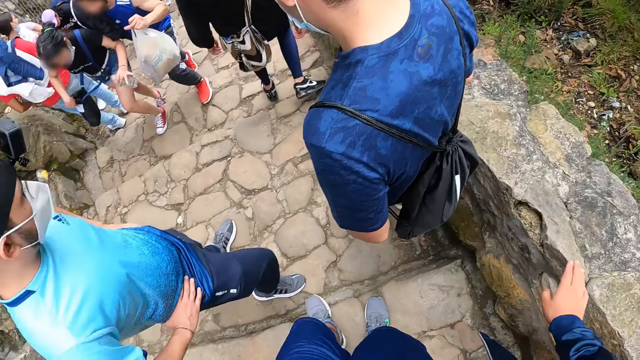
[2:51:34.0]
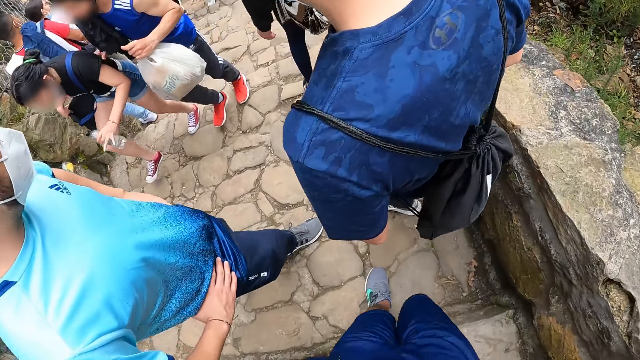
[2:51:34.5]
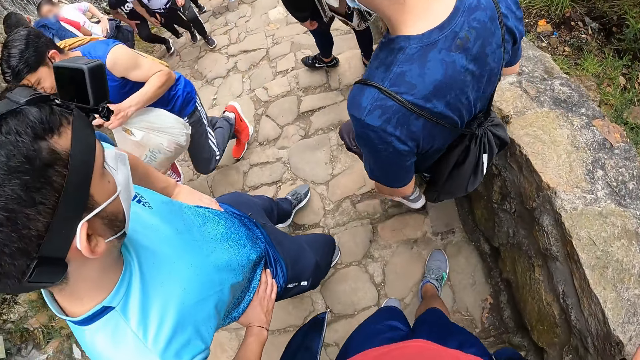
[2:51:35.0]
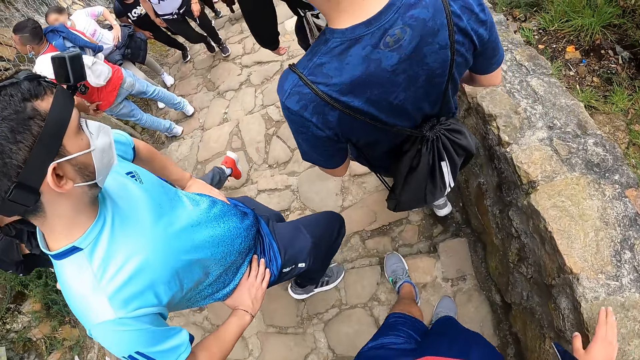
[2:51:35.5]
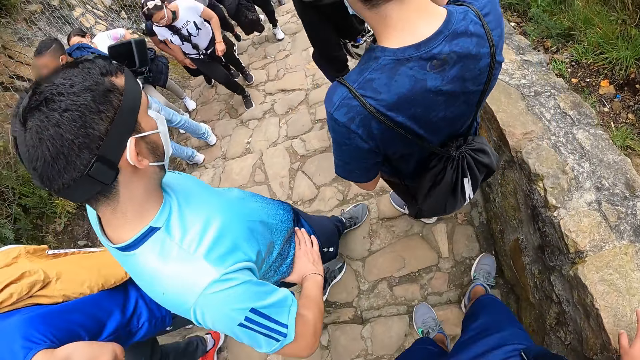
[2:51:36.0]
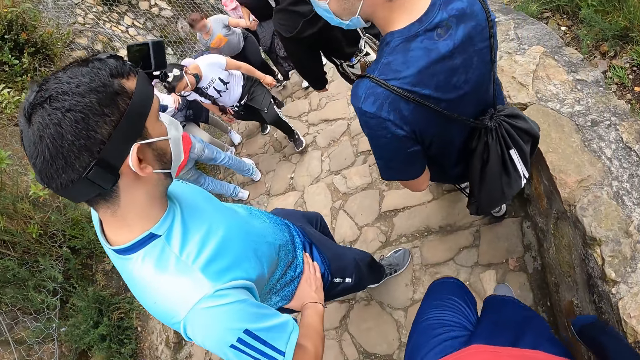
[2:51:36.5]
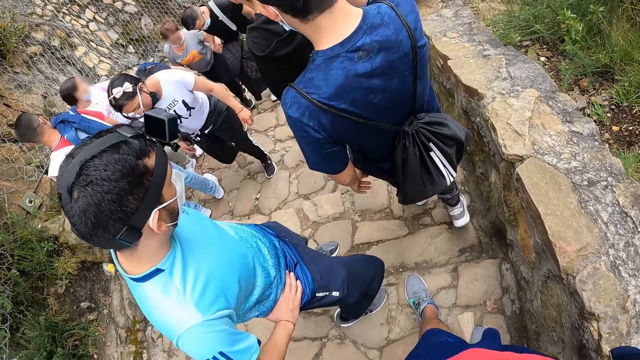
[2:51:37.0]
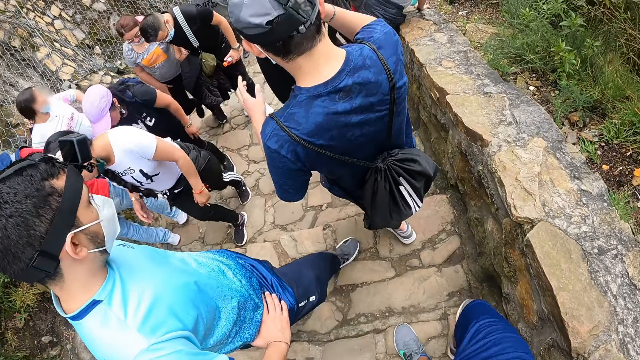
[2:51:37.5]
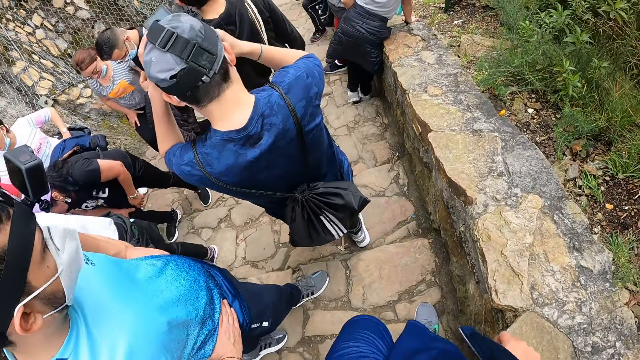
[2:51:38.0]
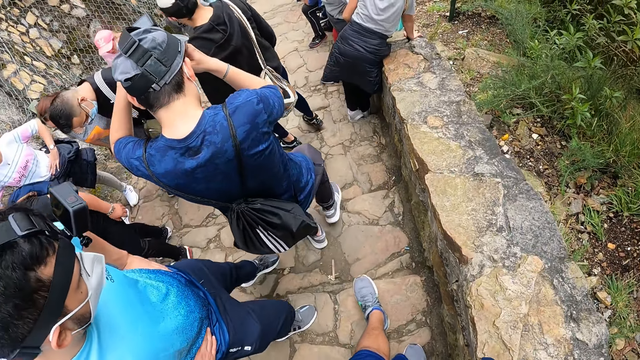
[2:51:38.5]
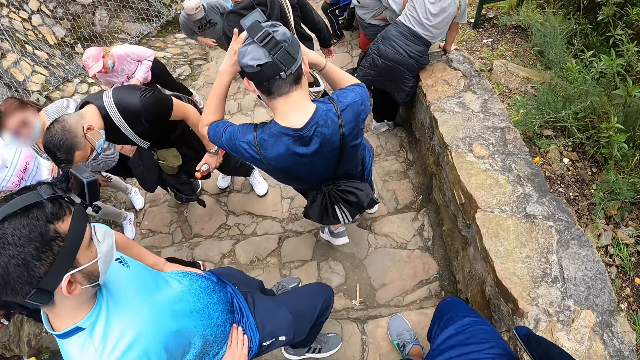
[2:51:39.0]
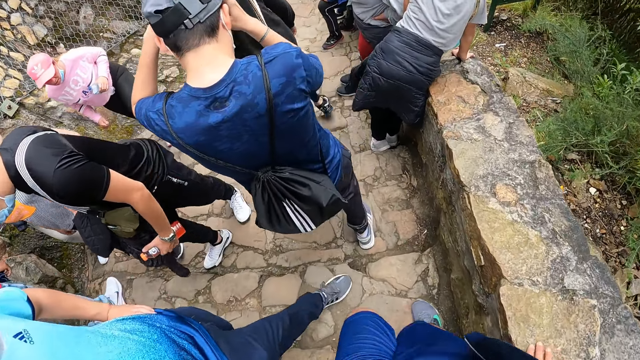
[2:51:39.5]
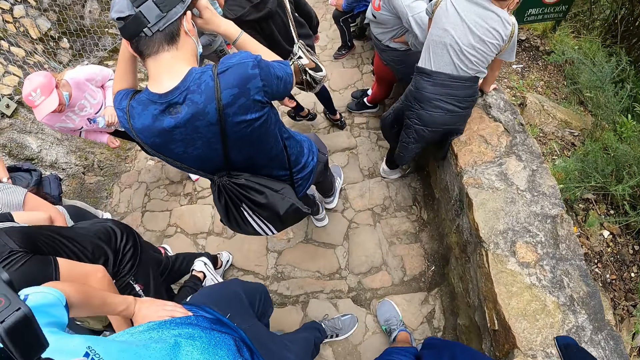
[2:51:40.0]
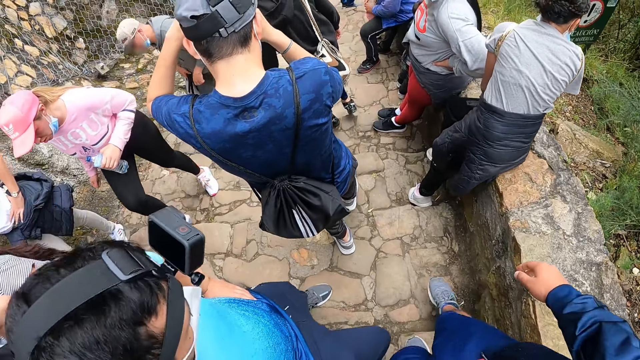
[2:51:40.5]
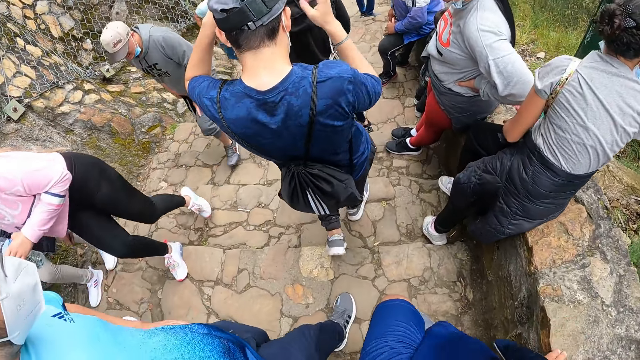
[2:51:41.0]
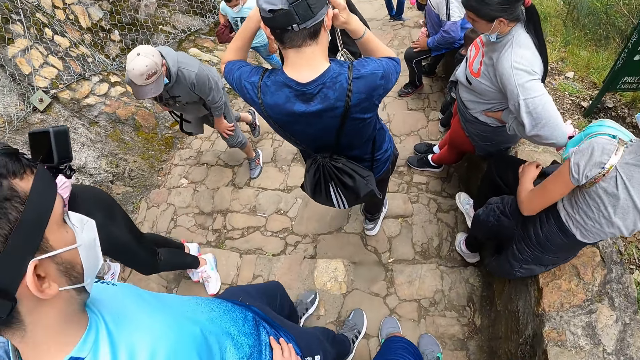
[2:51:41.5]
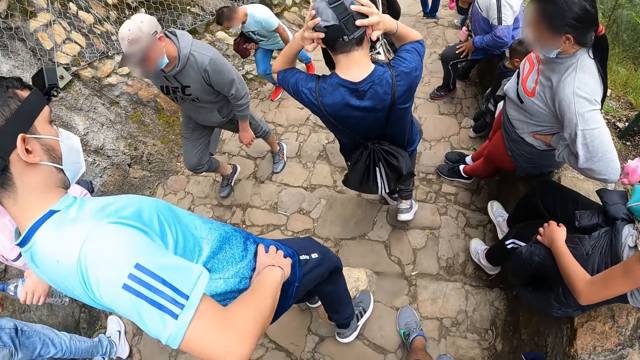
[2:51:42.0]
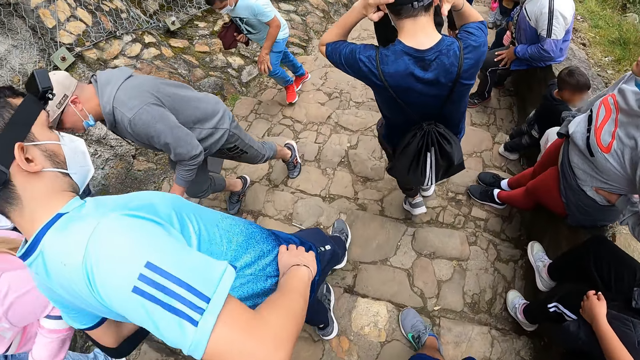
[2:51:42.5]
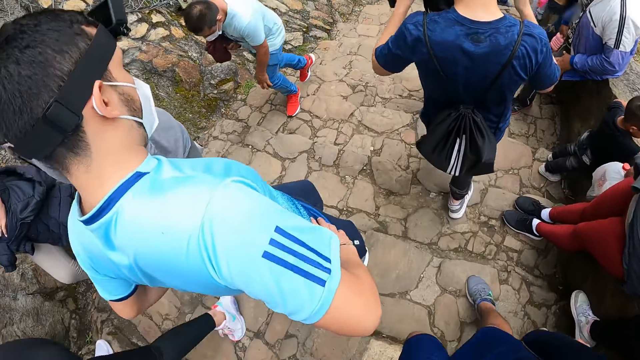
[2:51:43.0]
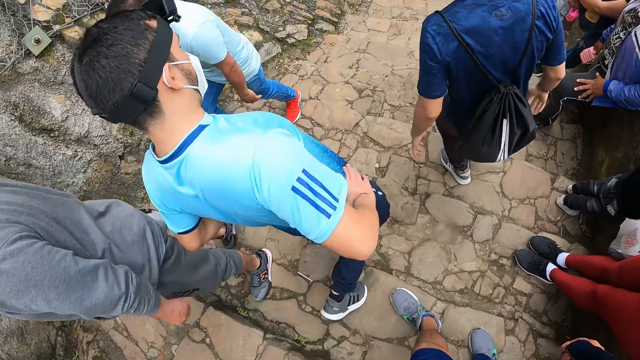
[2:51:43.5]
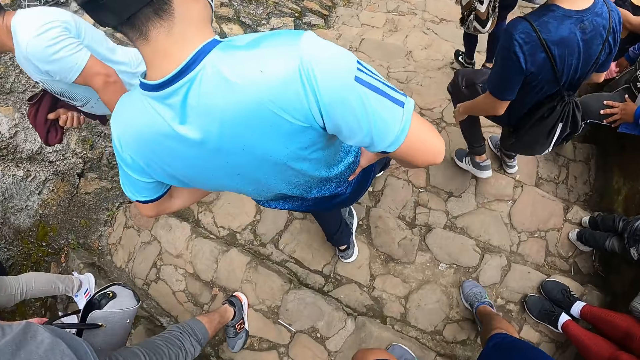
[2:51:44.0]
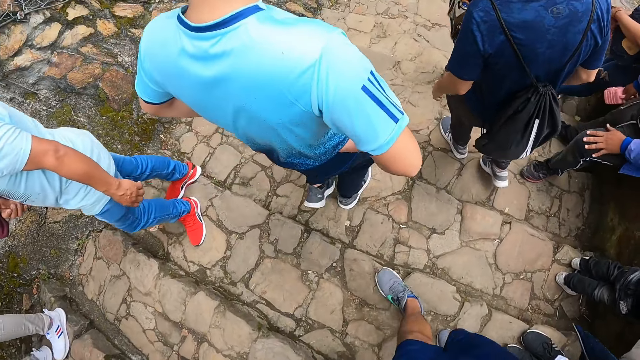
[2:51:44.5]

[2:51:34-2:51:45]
The camera wearer holds the stone. The man adjusts a camera on his head with his hands. The camera wearer walks down the stairs.

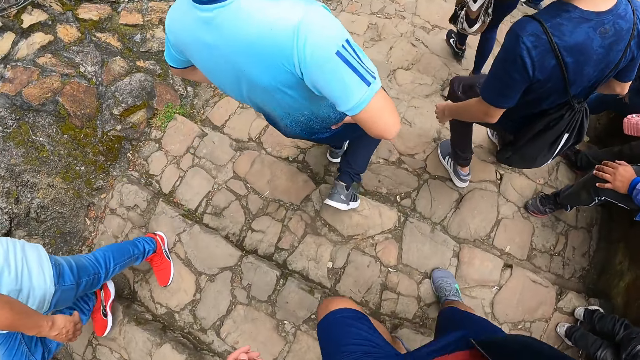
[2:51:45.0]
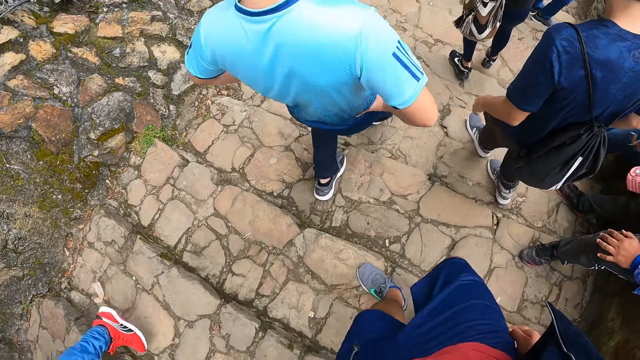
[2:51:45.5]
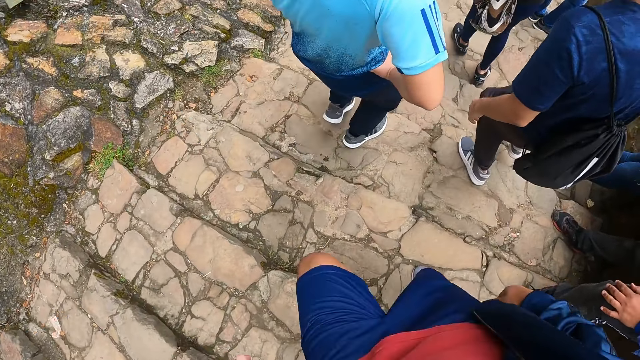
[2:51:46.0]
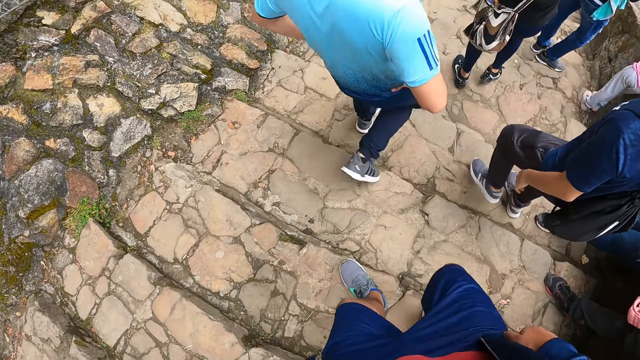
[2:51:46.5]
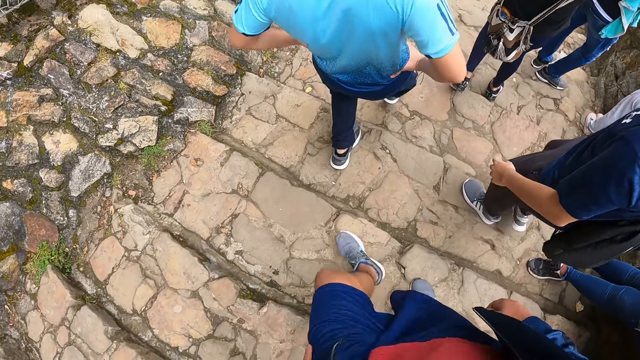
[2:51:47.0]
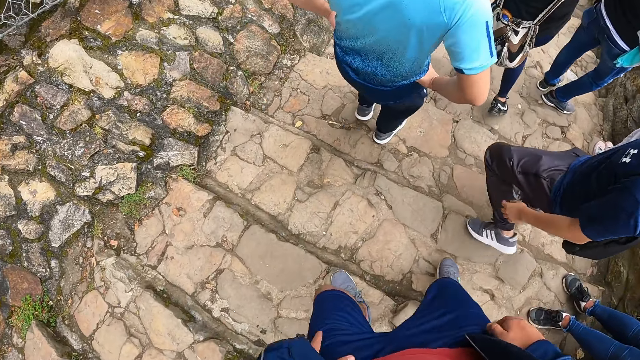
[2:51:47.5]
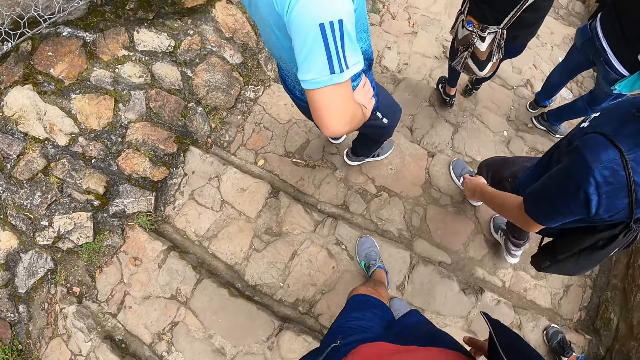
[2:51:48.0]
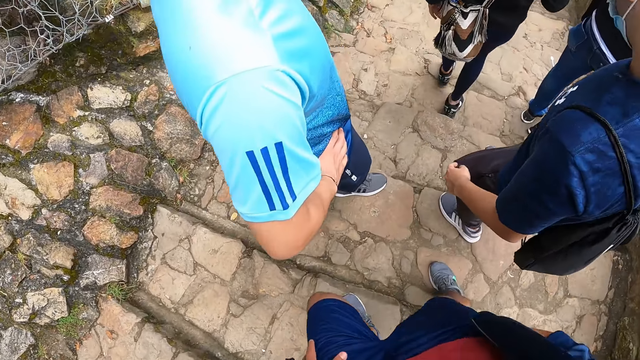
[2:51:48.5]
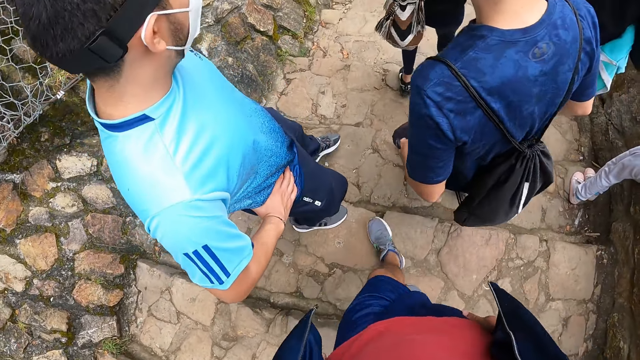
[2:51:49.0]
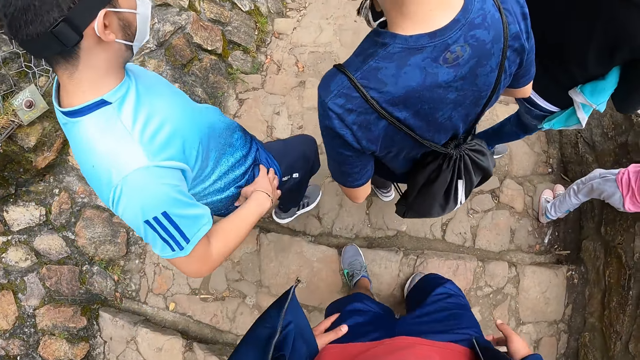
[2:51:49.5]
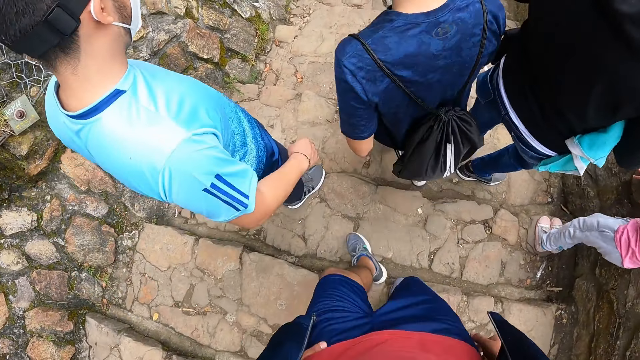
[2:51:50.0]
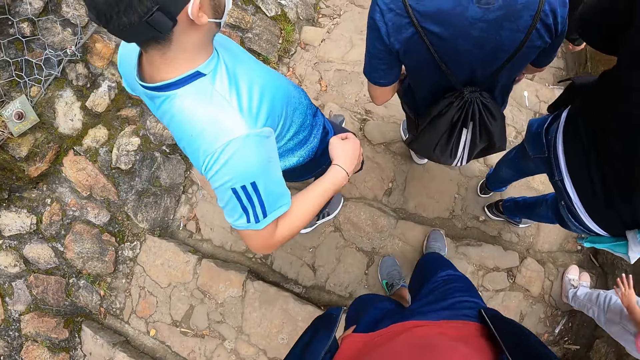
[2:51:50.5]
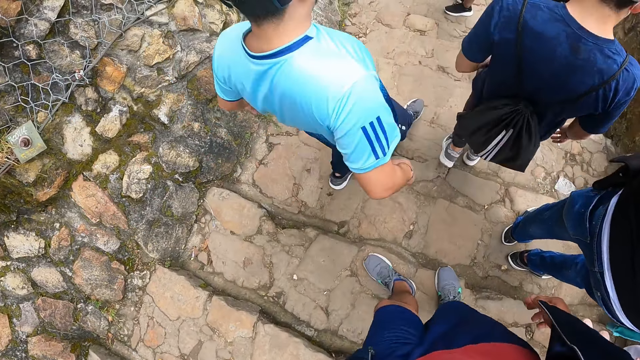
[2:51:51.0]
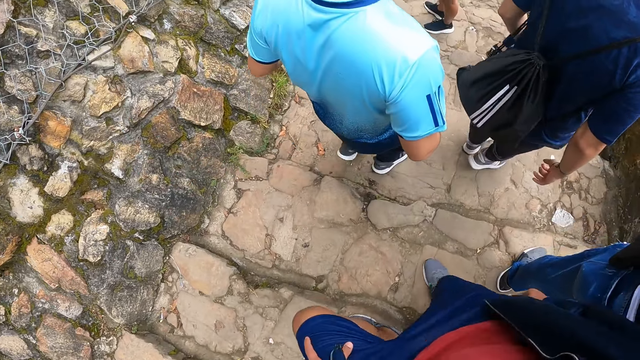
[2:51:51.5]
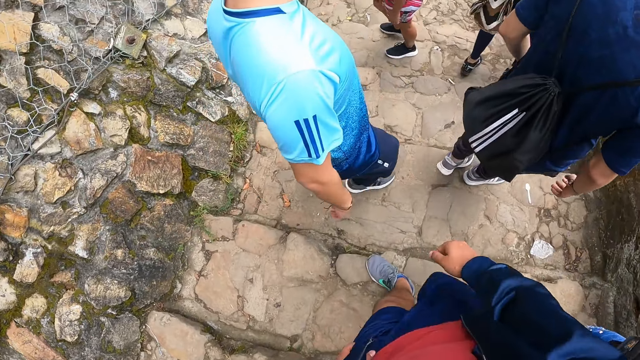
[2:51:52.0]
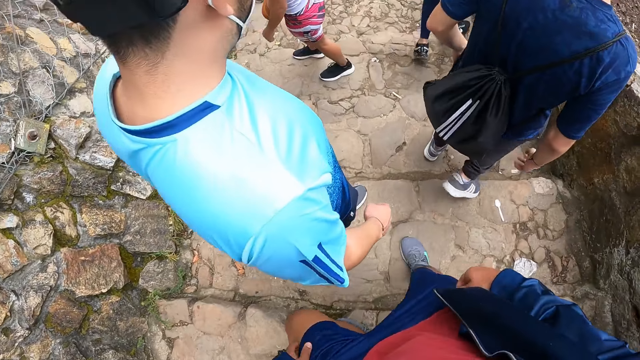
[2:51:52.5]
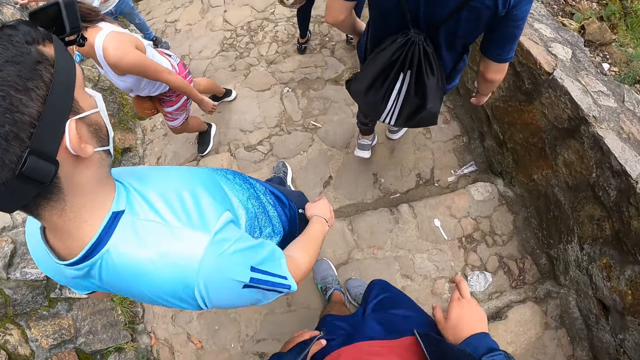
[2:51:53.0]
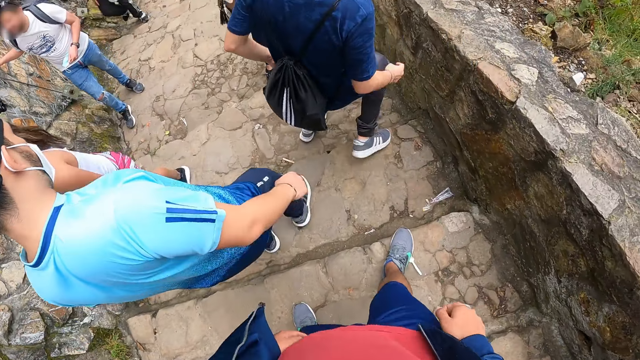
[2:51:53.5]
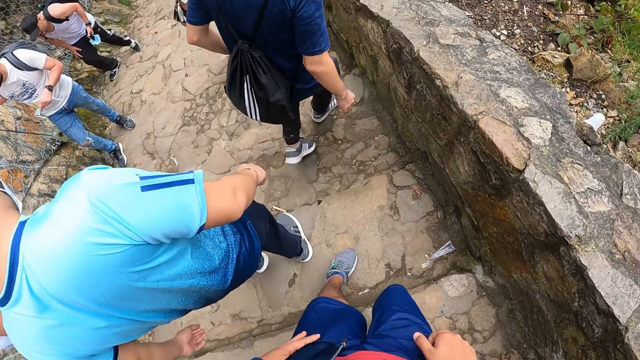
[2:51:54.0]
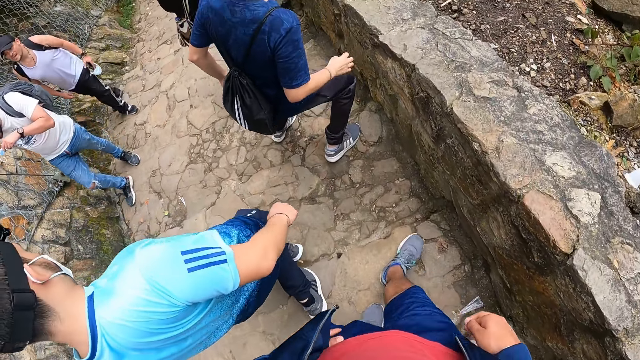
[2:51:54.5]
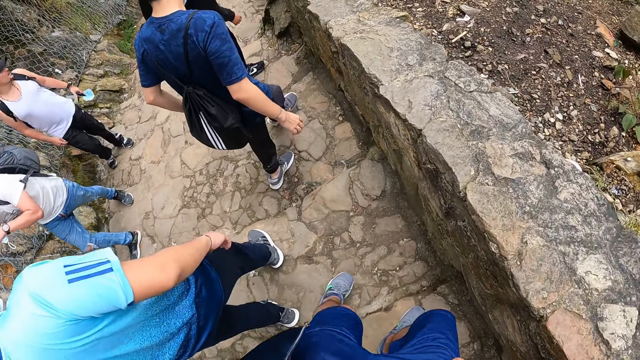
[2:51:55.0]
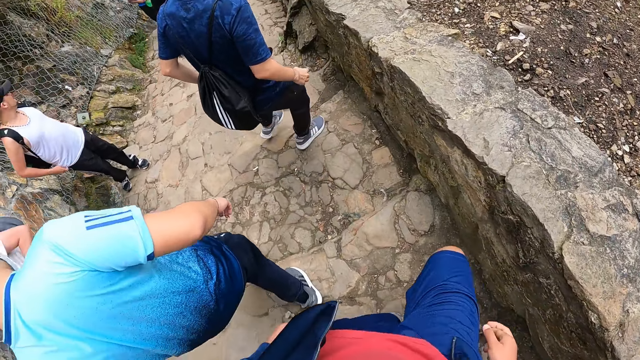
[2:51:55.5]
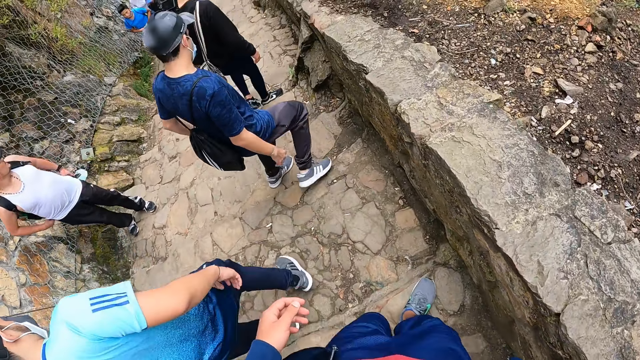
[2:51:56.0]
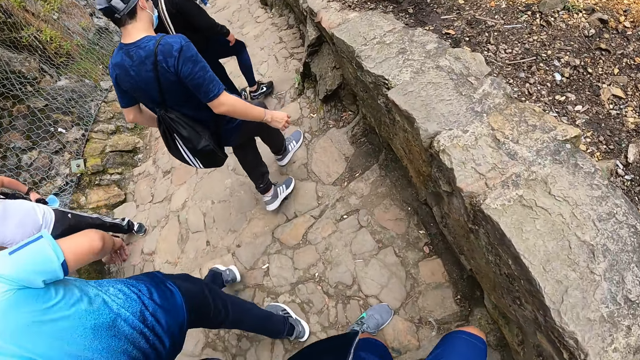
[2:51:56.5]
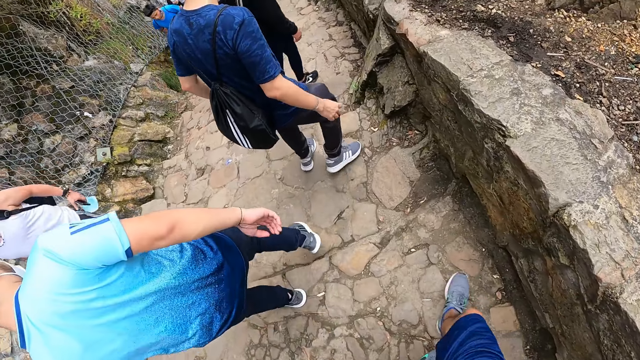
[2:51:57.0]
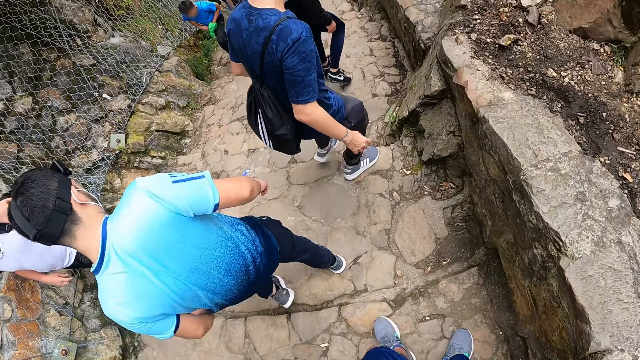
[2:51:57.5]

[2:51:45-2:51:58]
The camera wearer holds his thighs. He walks down the stairs.
